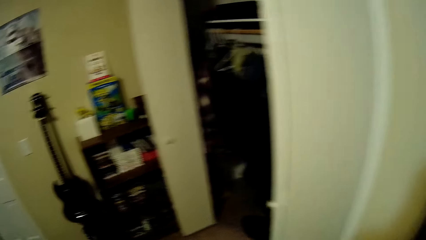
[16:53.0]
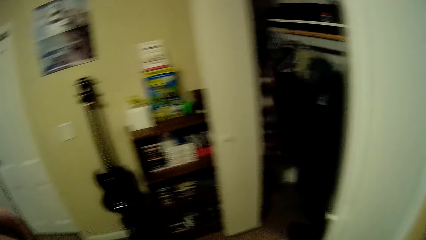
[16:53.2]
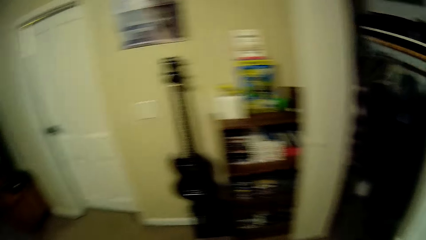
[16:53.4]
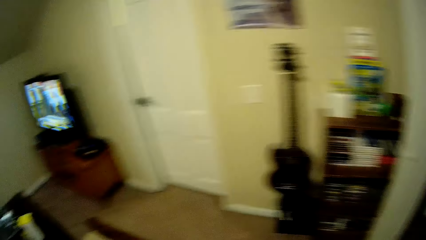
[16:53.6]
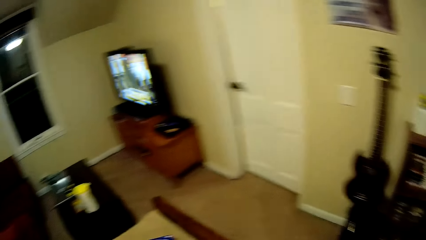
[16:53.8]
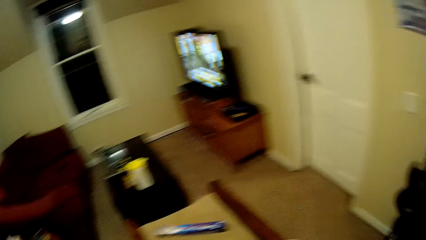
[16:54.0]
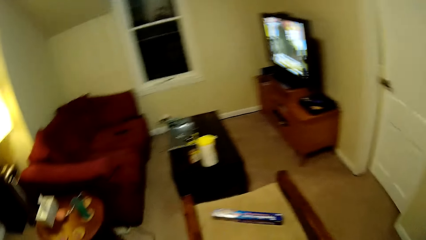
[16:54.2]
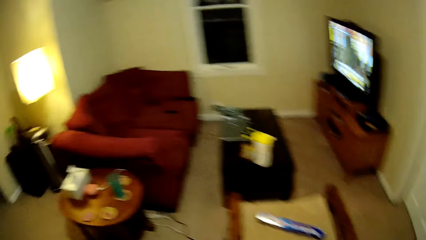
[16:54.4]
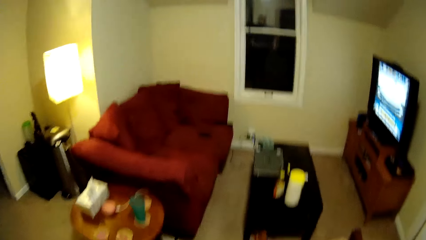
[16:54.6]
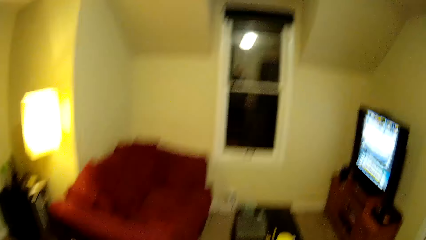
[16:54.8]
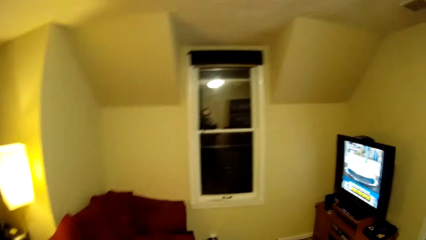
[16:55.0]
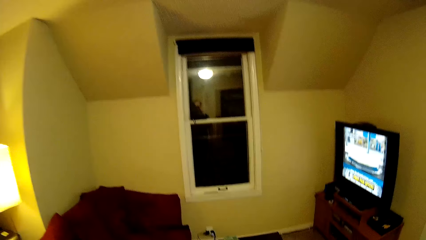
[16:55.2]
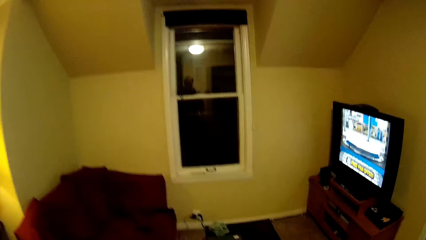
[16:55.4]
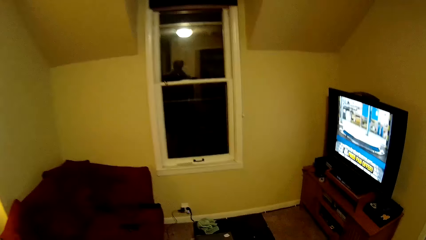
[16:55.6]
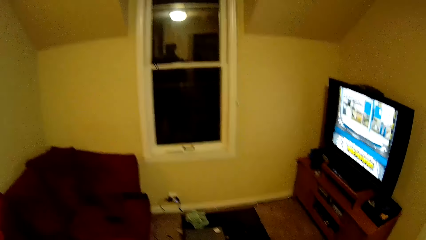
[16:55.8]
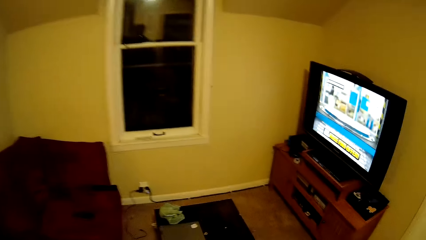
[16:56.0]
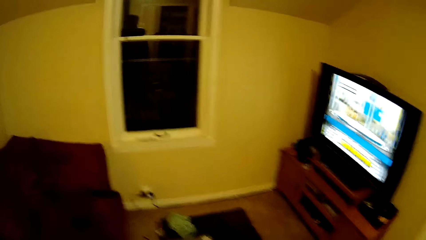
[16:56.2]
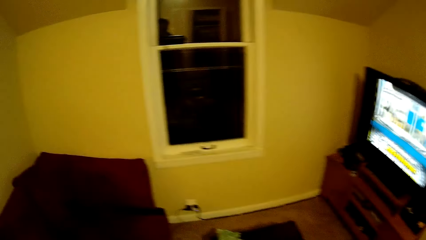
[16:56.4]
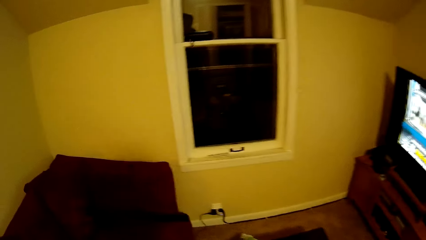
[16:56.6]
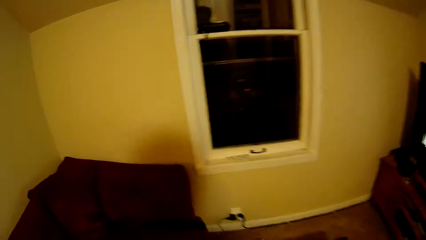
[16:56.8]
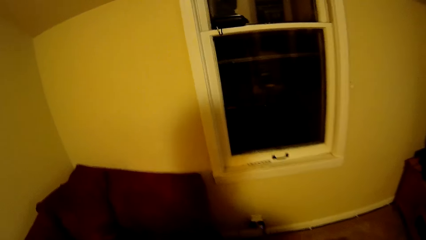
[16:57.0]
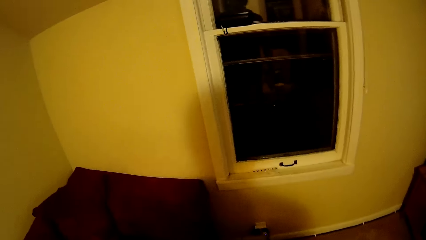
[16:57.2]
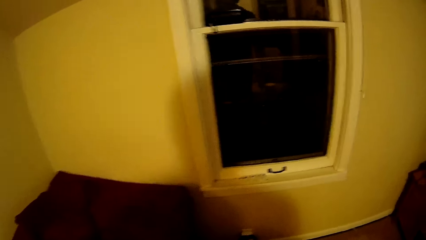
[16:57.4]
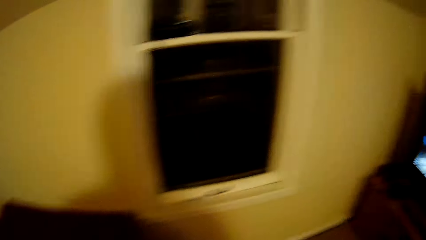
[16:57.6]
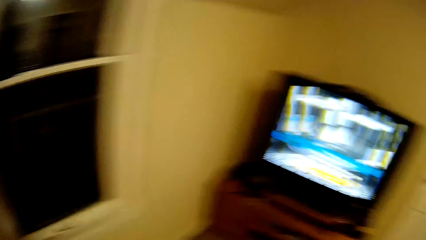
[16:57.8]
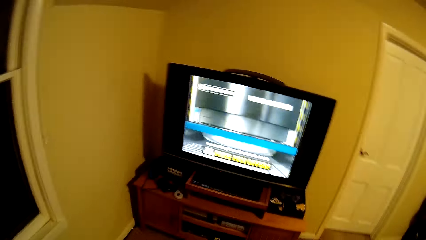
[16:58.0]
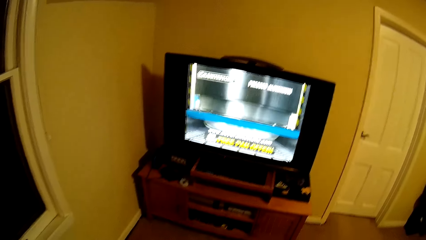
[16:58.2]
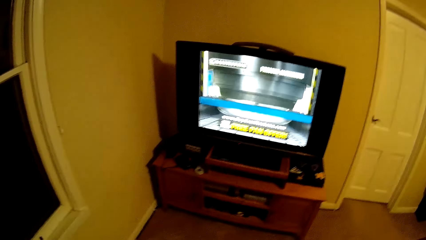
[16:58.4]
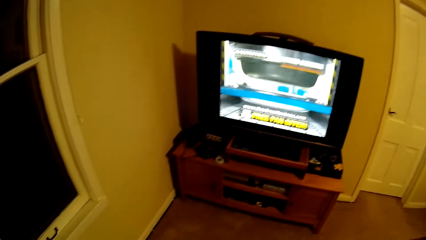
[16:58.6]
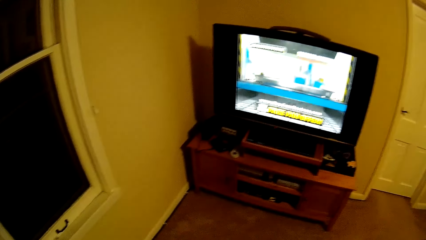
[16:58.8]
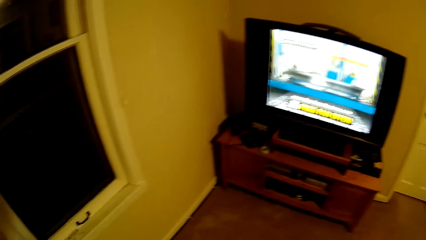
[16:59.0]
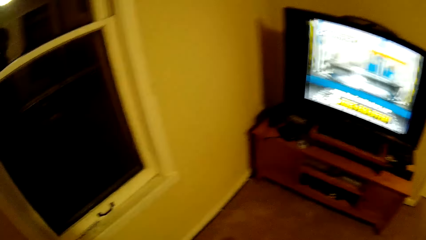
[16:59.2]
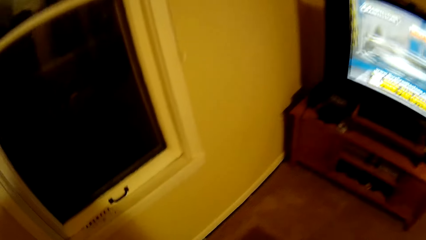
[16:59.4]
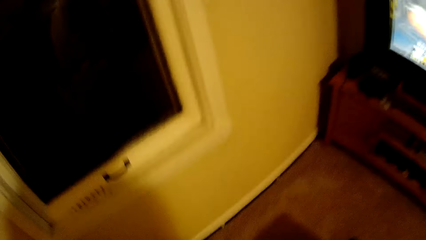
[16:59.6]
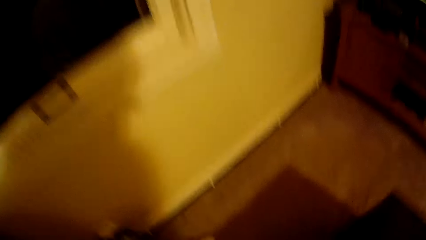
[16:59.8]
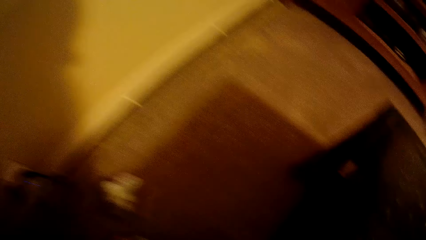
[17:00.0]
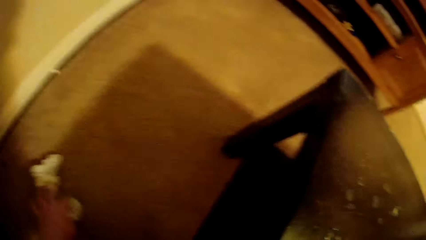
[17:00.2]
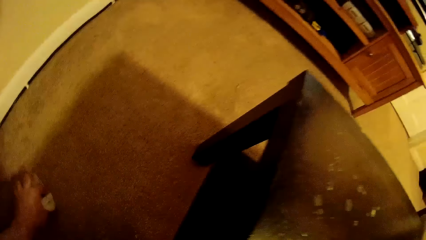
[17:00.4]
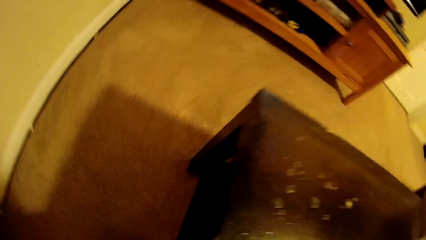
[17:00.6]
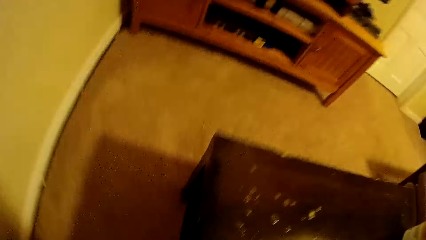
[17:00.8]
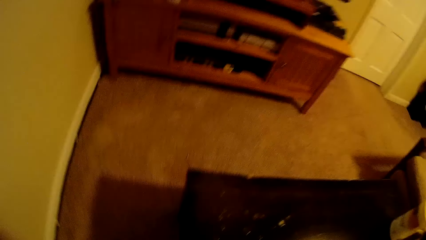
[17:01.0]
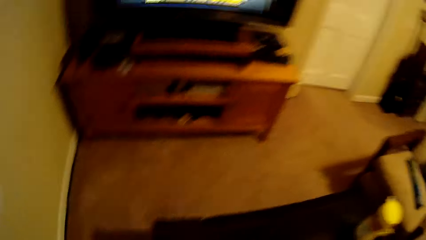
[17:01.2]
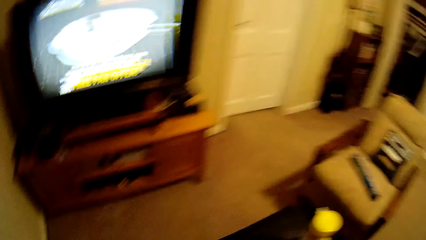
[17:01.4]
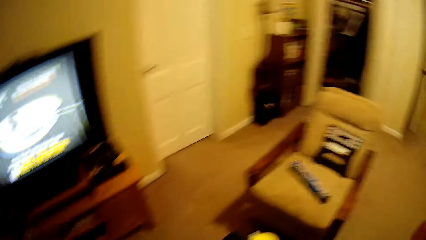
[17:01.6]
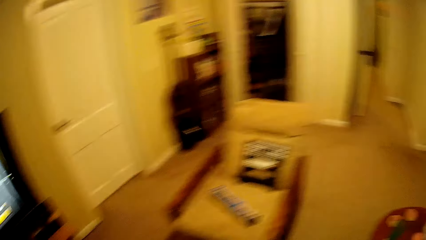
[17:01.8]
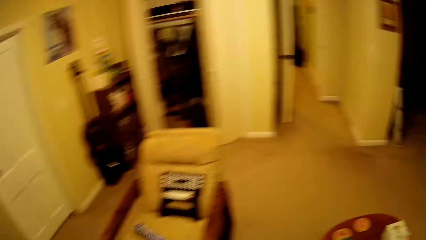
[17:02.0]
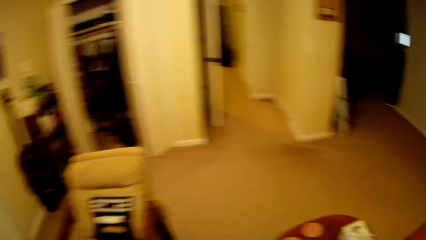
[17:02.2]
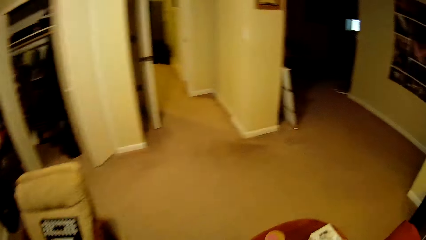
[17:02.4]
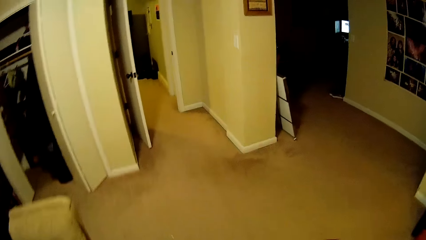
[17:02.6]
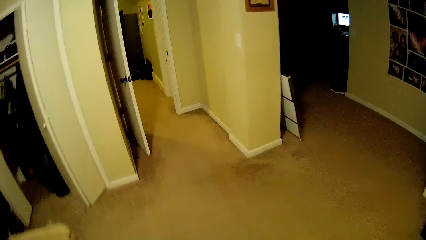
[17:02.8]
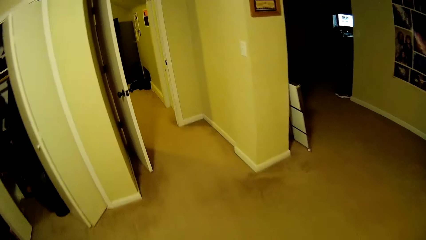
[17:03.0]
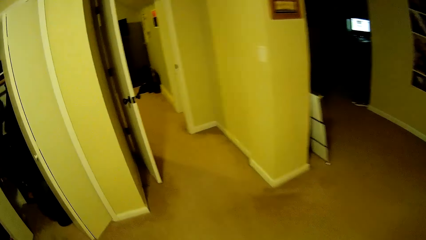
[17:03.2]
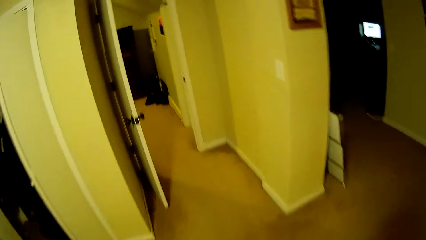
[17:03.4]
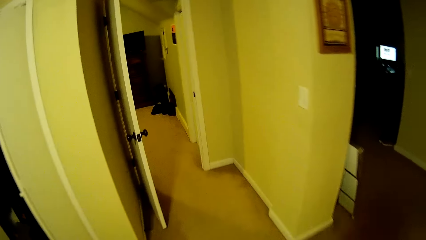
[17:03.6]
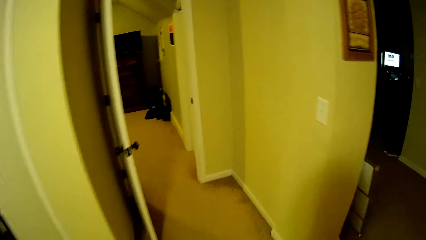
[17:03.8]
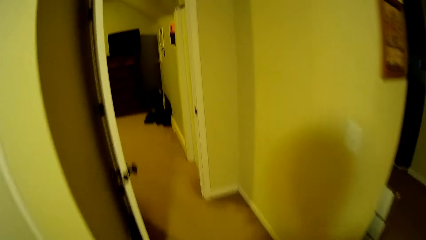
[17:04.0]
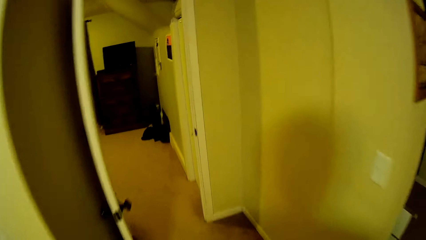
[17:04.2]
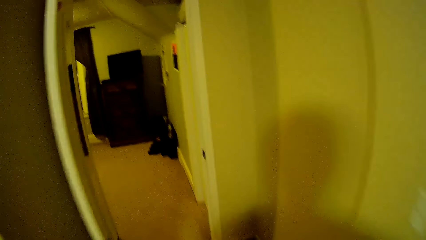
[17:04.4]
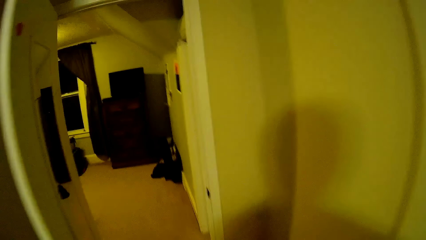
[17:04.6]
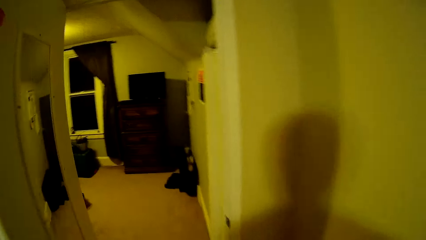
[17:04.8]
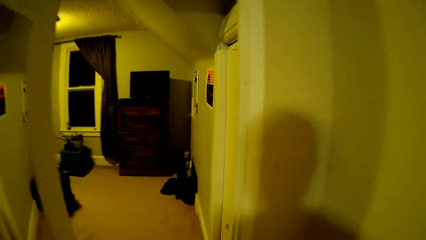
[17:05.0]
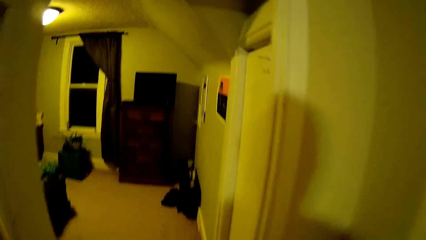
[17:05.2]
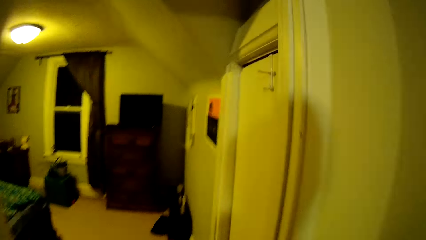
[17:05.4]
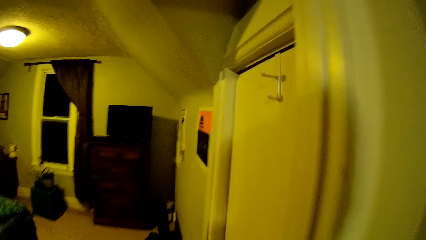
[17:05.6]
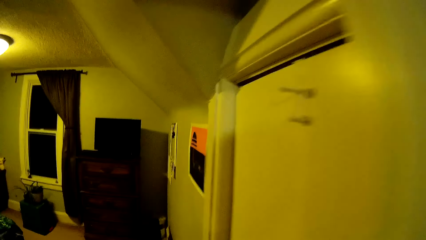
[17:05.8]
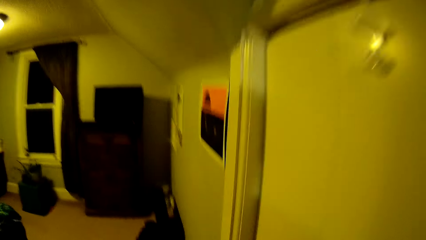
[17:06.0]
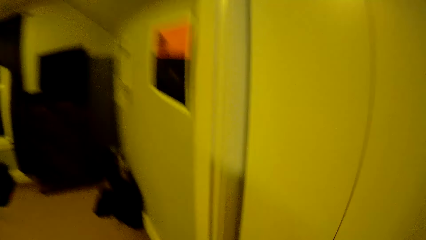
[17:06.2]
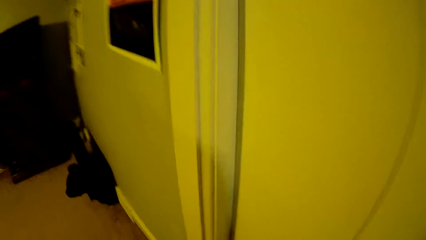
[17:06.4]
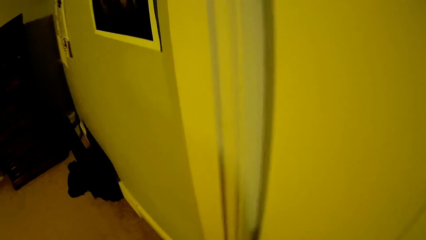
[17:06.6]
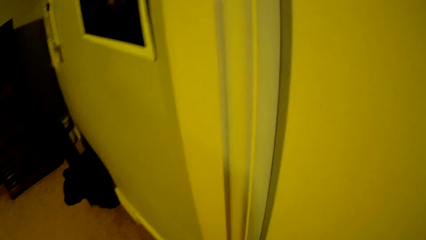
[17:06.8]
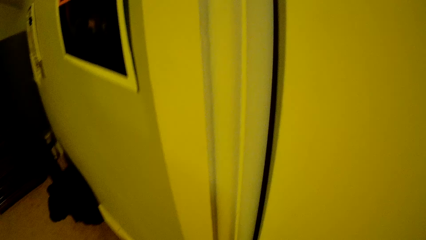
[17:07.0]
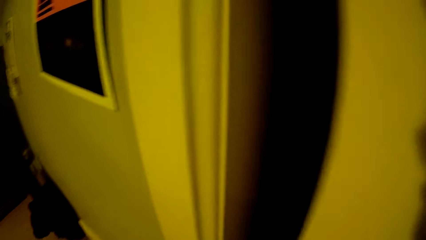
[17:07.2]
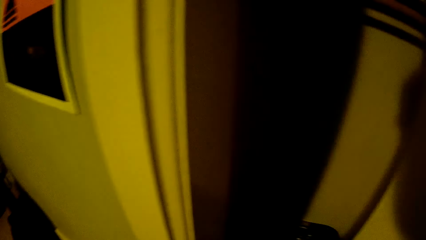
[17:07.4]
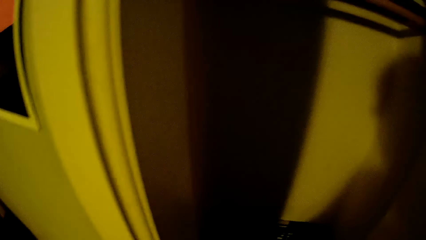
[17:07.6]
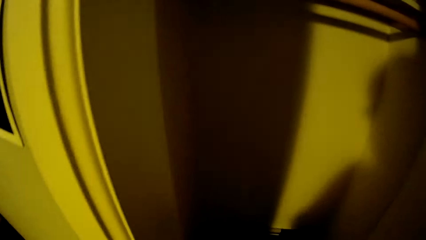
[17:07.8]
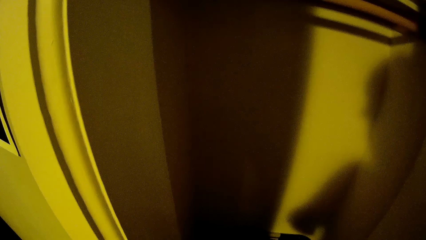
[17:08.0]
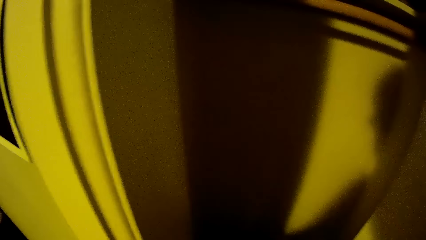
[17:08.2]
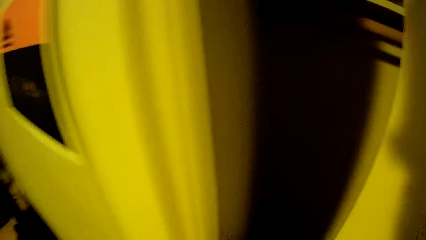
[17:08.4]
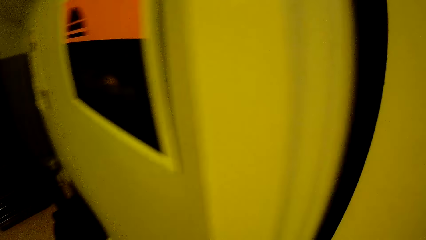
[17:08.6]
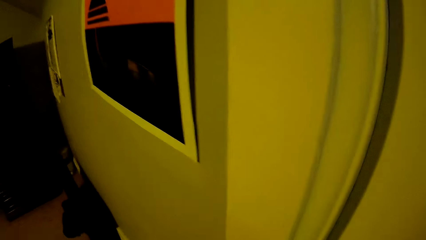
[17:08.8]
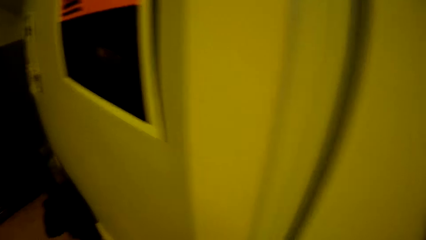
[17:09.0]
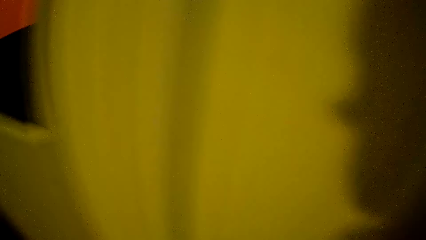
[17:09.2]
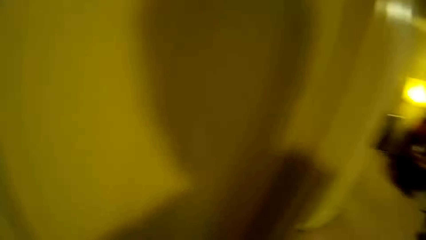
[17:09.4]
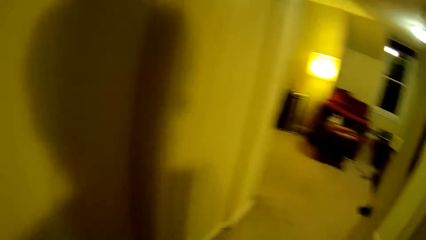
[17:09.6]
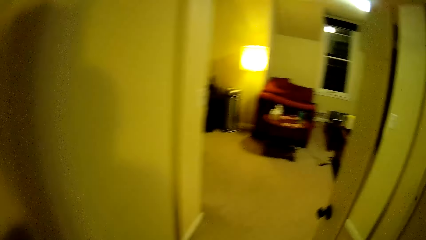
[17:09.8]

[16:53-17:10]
The camera wearer turns around, walks towards the chair and sits on the chair. He picks up the paper on the floor. He turns around and walks in the room. He opens the door with his right hand. He closes the door with his right hand.
